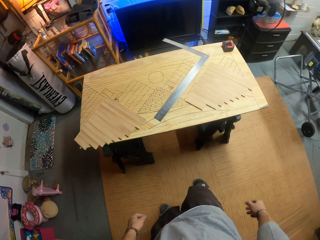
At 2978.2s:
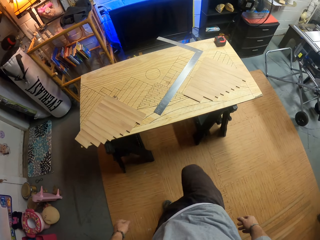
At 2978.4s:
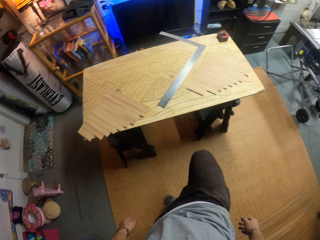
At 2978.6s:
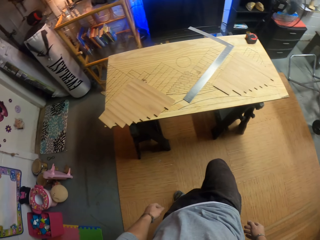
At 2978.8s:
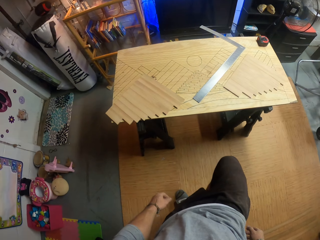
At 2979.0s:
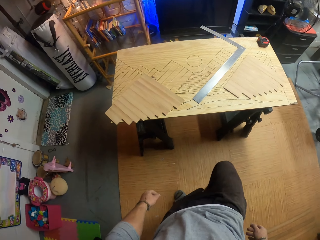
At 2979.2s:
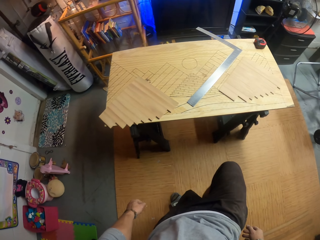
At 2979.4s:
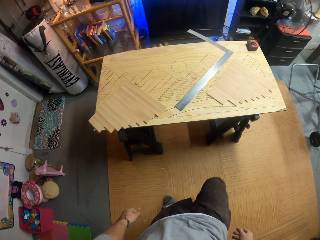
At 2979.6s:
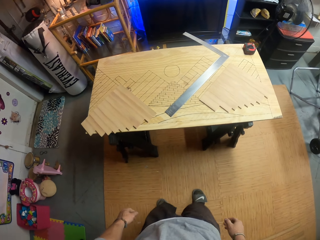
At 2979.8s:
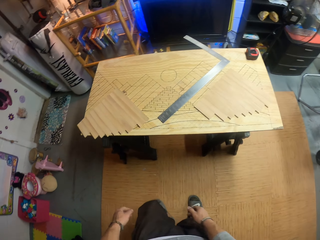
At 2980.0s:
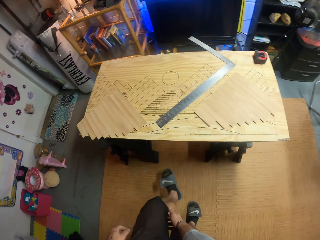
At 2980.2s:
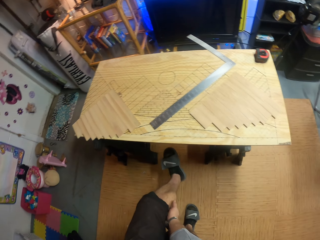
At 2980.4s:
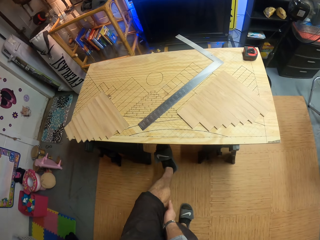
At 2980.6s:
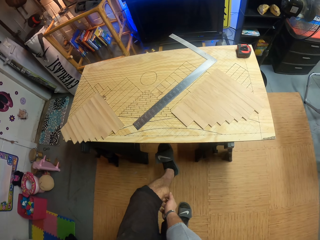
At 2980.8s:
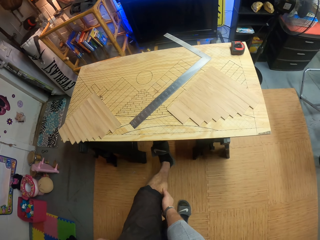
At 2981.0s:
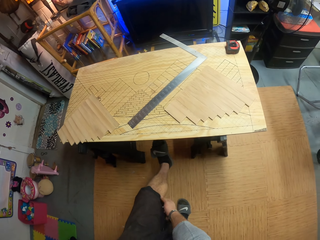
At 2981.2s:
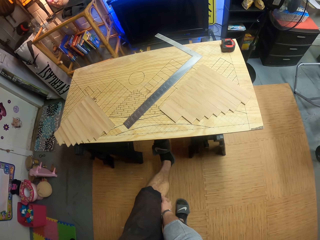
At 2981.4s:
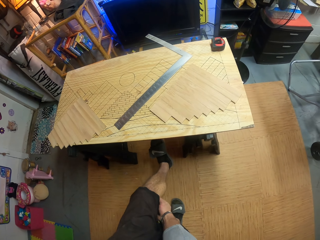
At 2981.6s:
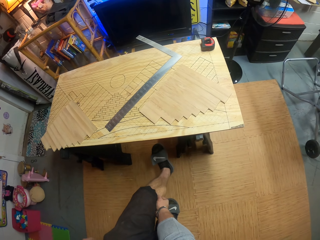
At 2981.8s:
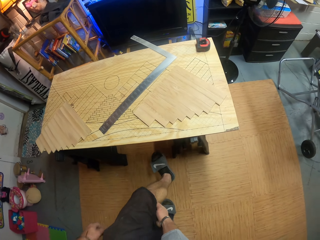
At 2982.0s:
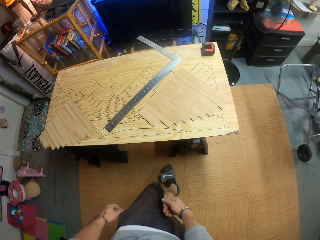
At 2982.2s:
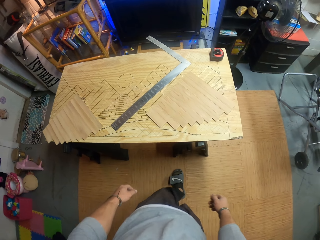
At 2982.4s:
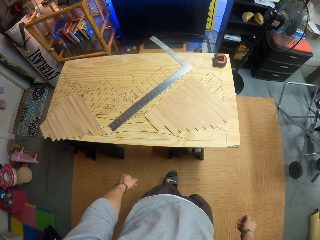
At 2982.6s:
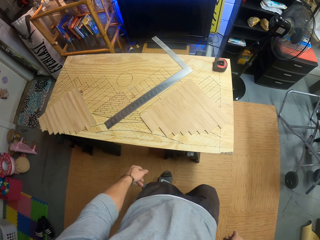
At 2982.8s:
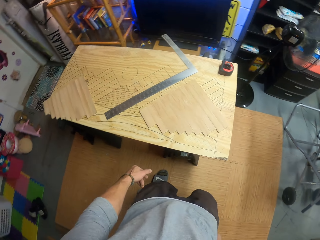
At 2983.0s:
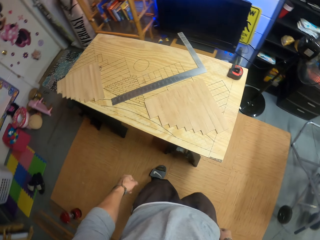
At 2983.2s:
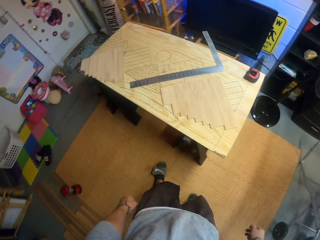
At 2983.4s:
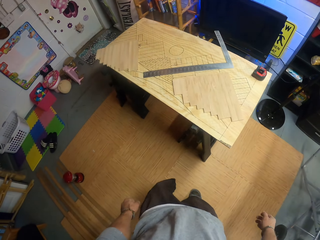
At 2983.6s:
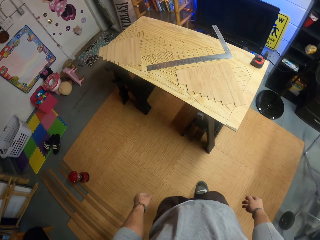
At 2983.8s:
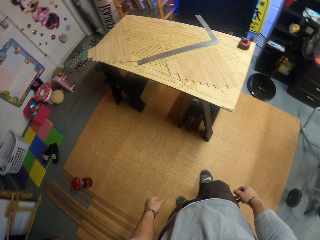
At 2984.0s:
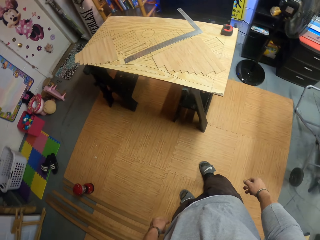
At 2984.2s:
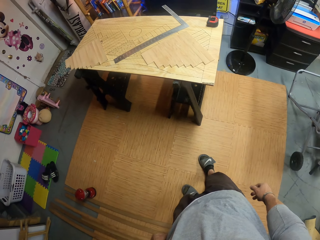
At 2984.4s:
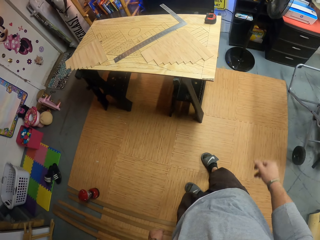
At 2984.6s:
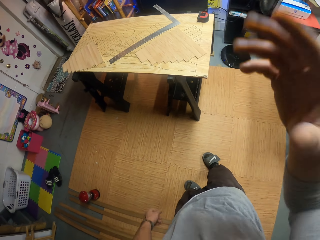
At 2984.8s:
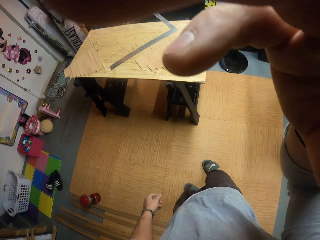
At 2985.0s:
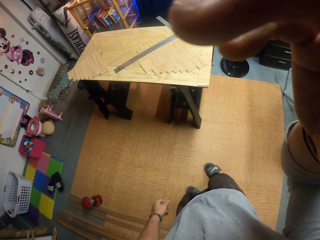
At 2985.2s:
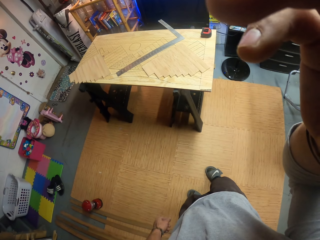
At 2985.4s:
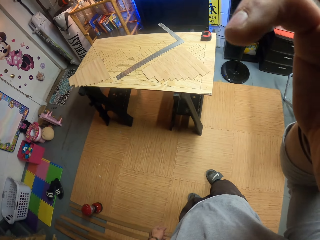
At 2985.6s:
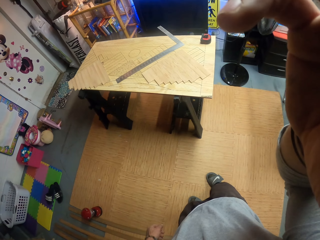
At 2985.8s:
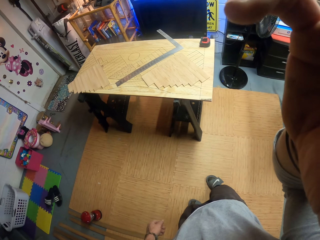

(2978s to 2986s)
The camera wearer lifts one leg. They scratch the leg with the right hand. They move around. They hold the camera.
